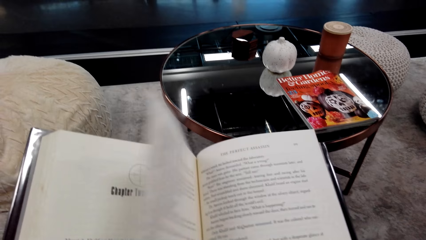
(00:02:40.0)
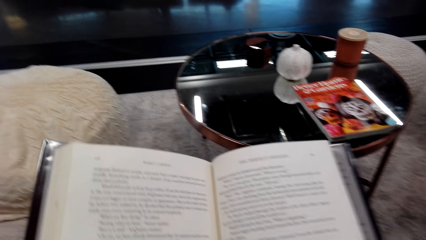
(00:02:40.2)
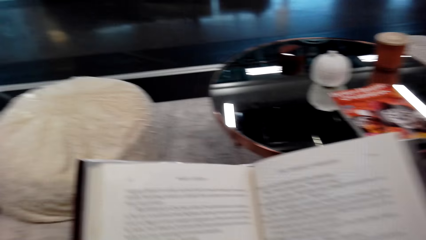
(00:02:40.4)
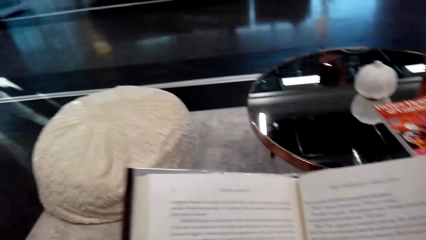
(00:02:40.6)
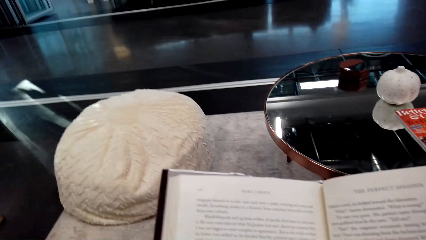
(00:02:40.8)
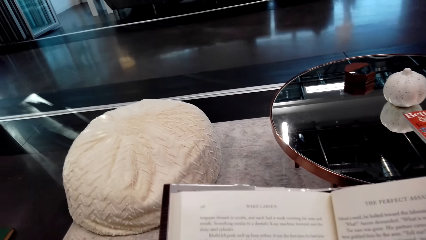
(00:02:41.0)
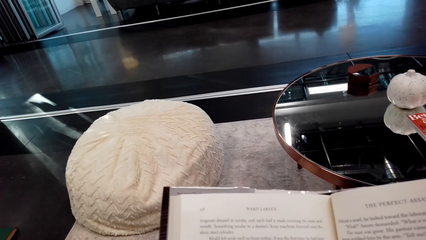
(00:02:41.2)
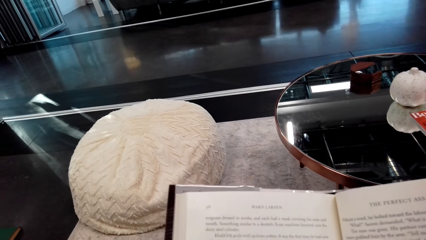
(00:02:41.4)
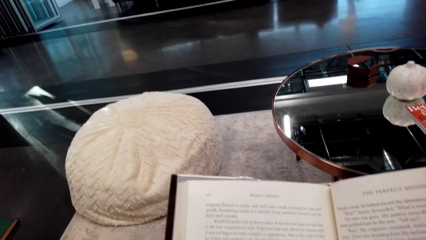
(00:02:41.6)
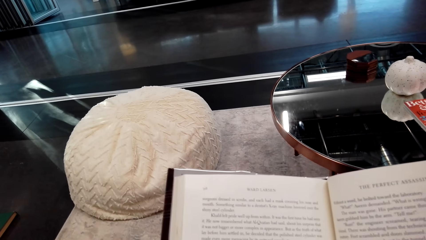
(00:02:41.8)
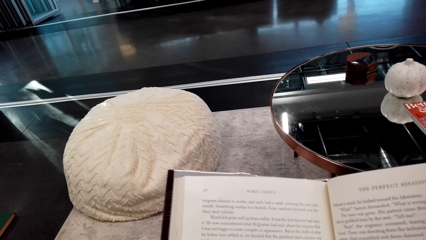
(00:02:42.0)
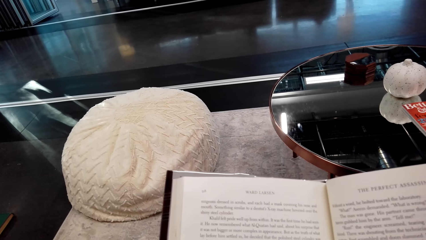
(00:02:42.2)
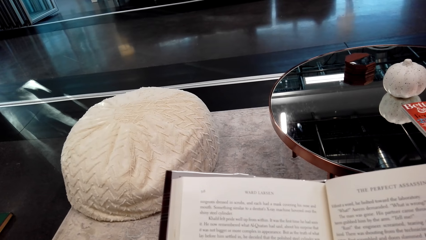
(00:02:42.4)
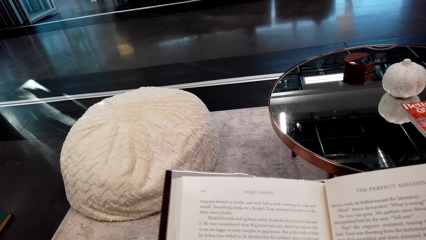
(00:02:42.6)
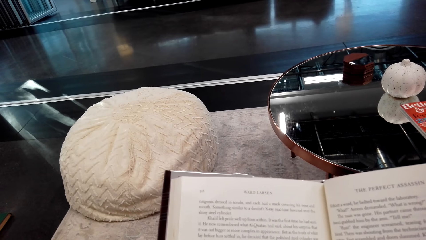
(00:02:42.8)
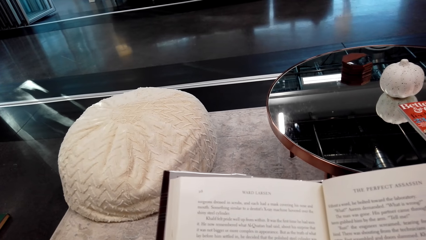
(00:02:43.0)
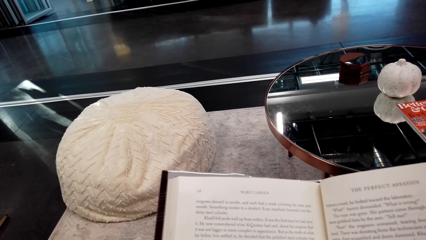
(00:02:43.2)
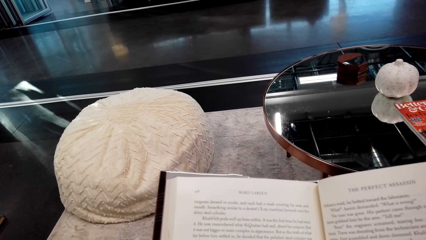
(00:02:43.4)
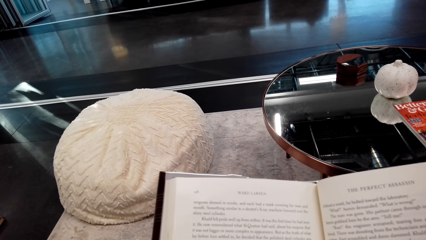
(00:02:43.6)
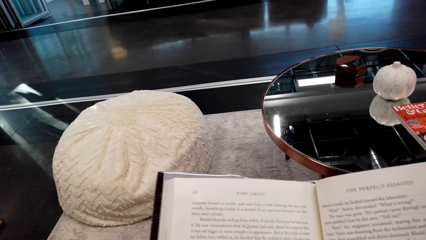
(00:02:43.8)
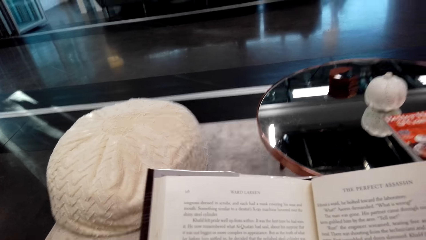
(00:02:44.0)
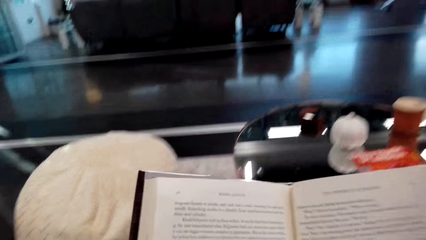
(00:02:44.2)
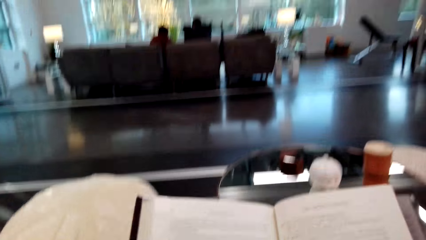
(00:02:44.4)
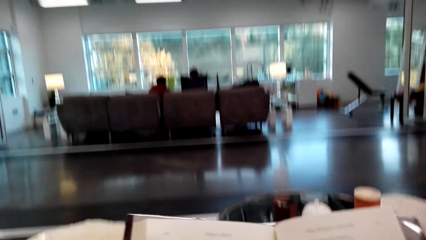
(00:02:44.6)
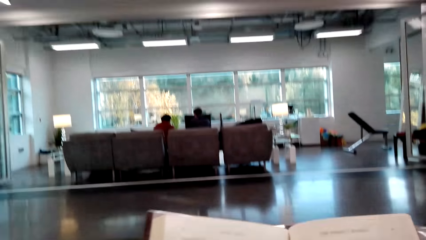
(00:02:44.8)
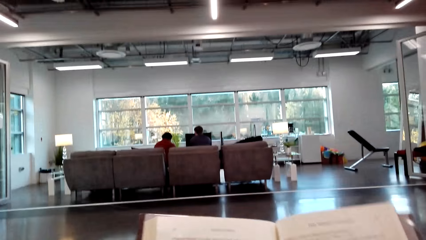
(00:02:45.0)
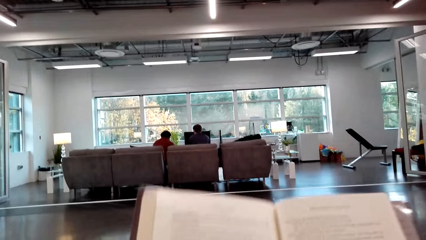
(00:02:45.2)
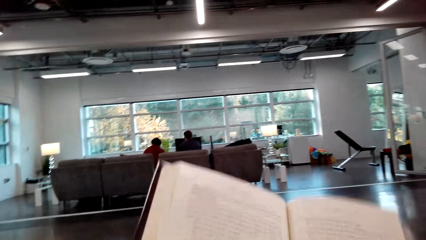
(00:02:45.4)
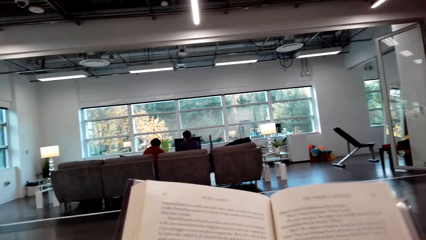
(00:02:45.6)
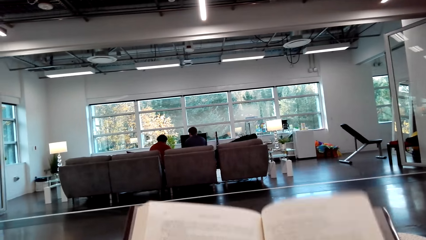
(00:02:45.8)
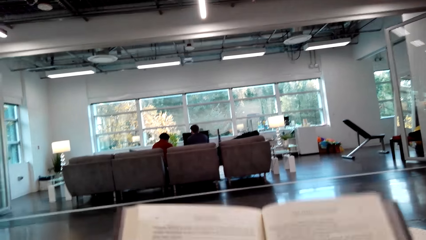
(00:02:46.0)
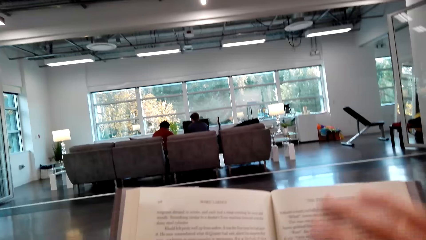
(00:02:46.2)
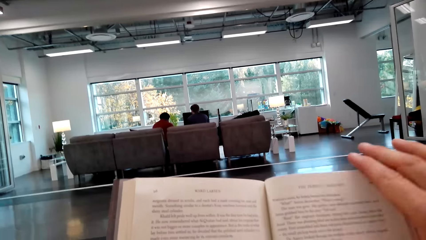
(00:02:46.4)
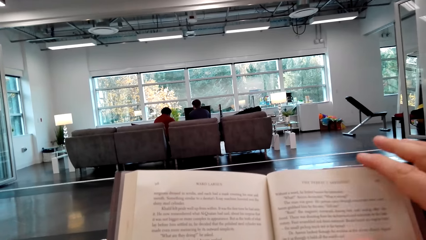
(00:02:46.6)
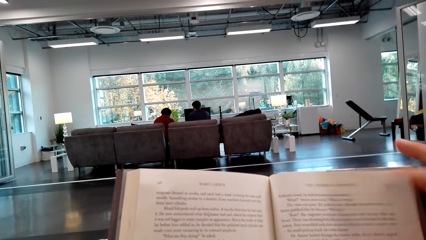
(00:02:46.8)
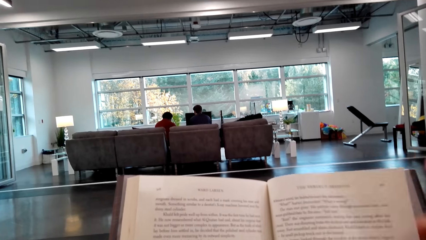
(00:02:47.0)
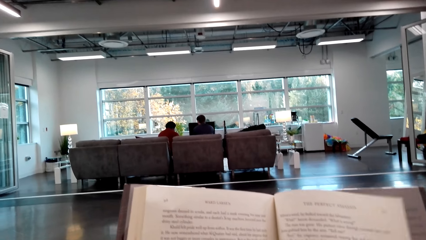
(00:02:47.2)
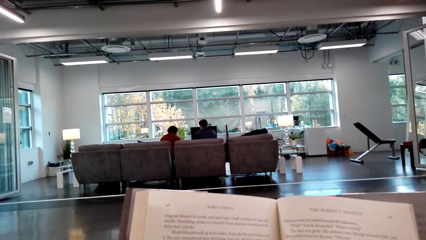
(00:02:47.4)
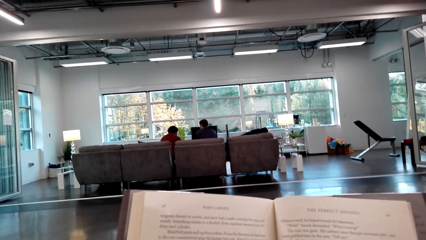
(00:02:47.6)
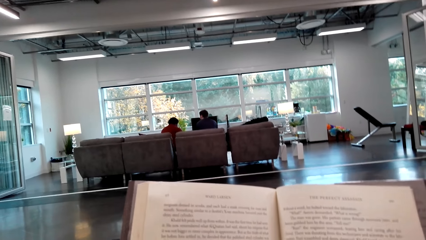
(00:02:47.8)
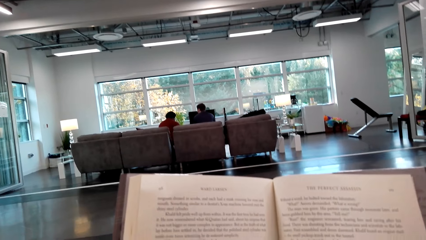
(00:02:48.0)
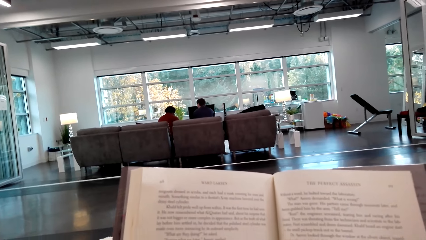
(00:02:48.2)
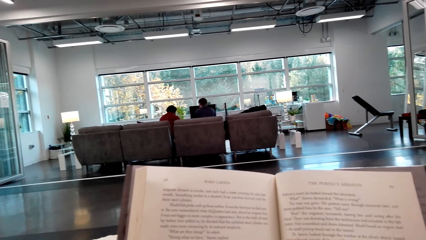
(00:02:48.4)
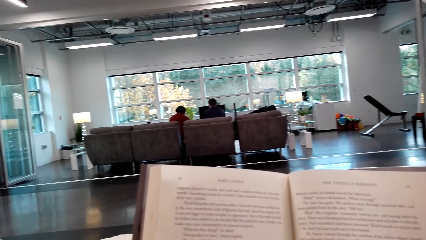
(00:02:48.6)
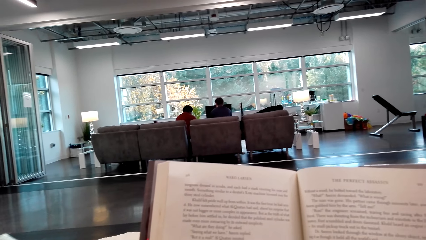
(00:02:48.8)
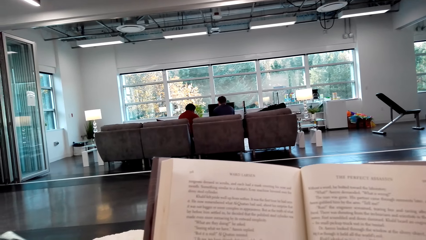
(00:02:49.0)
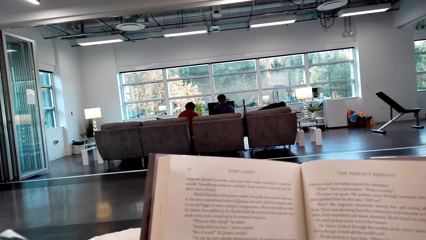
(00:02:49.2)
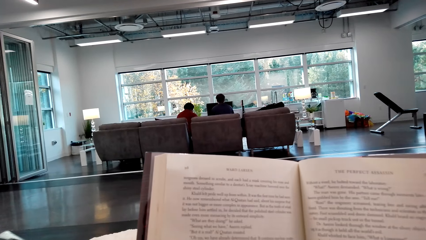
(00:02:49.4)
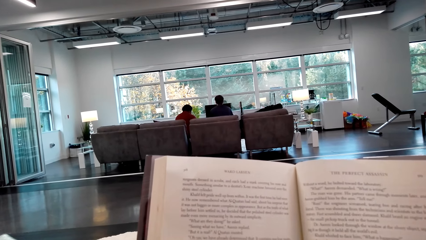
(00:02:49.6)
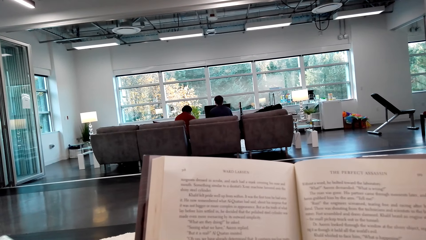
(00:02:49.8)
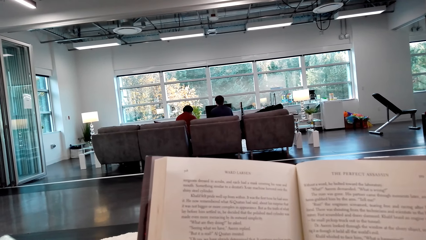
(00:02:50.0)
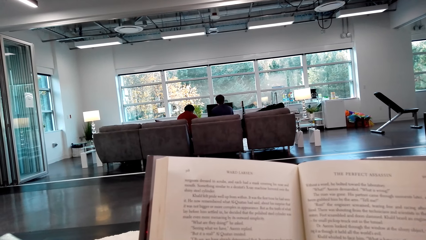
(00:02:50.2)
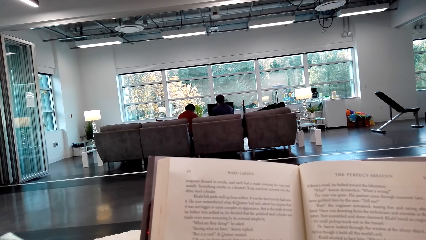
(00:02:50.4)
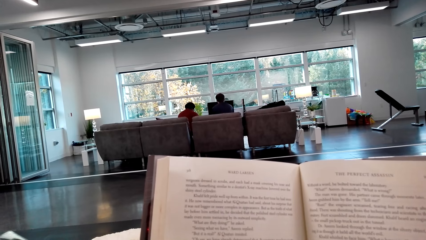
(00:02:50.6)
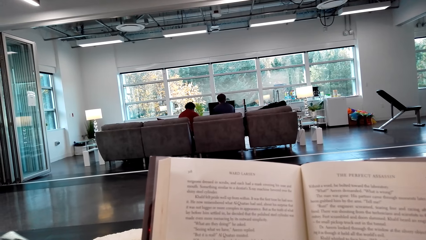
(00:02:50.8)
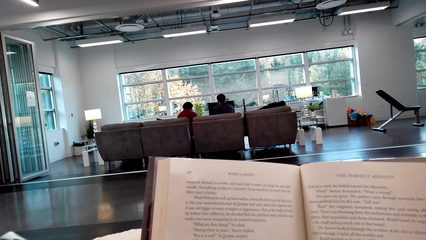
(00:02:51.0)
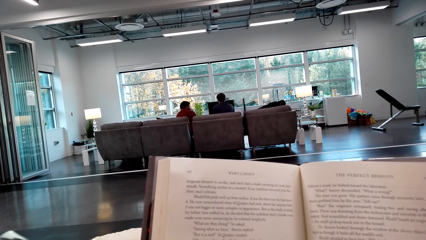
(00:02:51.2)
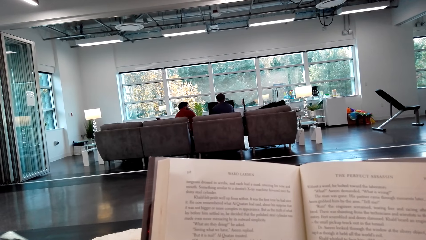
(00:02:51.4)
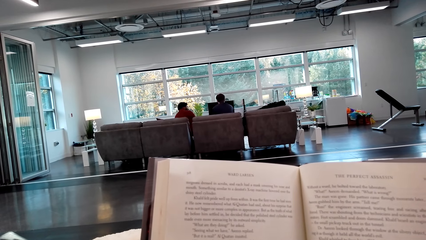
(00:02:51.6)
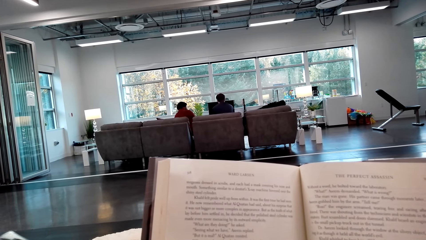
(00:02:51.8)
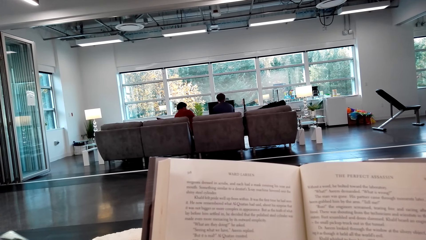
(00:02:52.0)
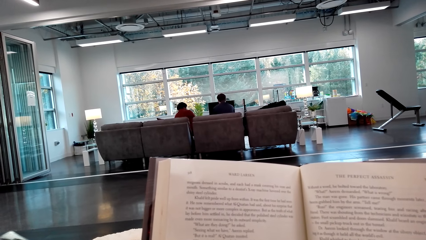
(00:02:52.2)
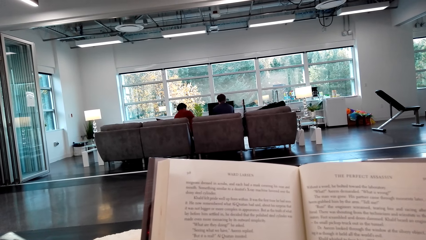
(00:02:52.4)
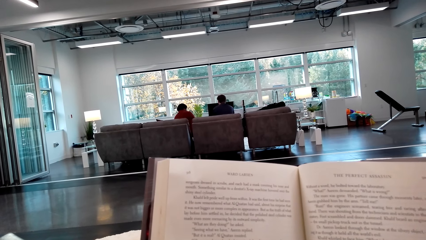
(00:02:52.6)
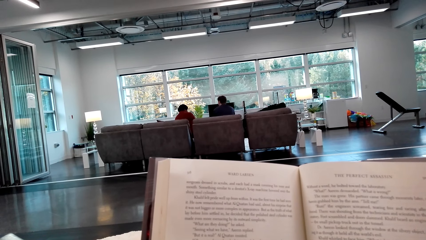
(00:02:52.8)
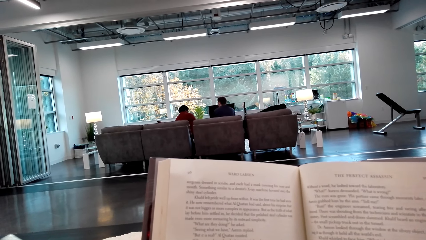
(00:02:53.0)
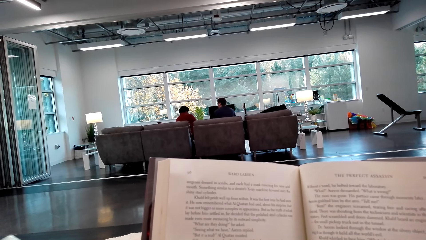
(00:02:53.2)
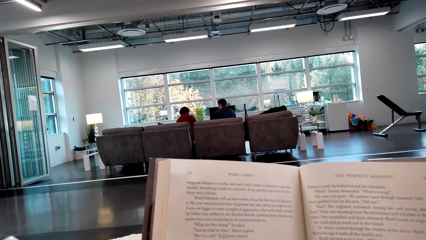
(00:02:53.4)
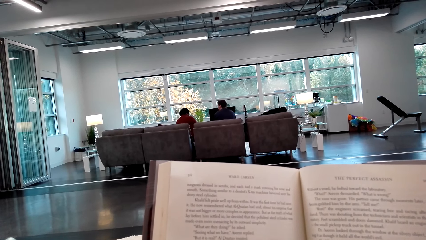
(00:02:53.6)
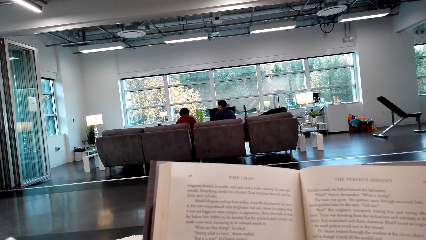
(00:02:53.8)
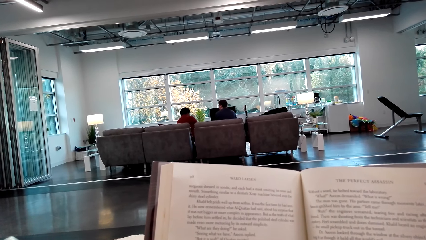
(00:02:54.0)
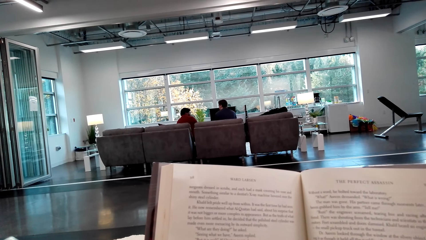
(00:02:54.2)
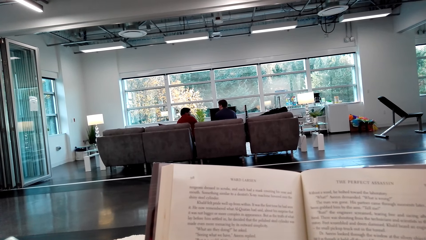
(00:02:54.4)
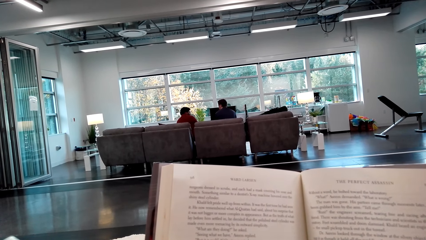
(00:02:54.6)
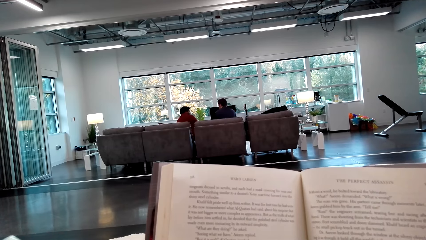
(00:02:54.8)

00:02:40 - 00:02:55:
The camera wearer opens pages on the book. They read the book. They raise the book. They hold a page on the book. They read the book.
